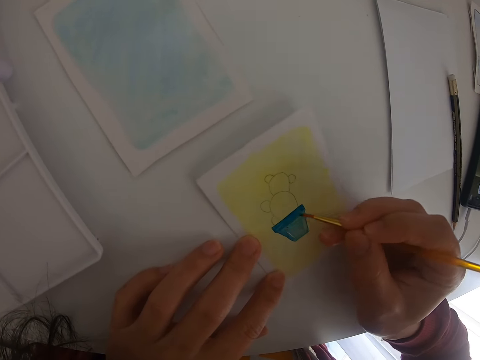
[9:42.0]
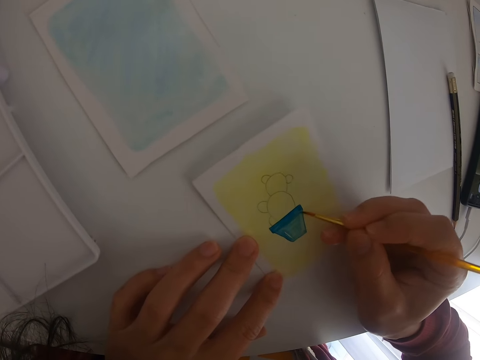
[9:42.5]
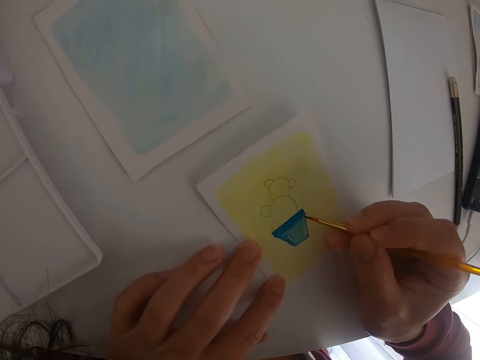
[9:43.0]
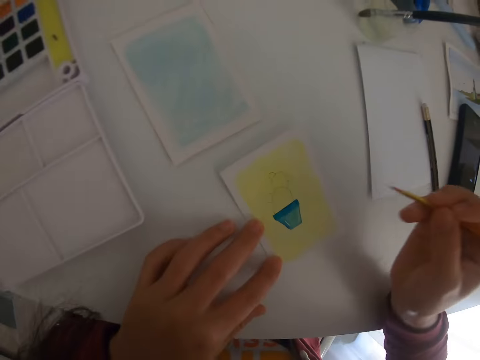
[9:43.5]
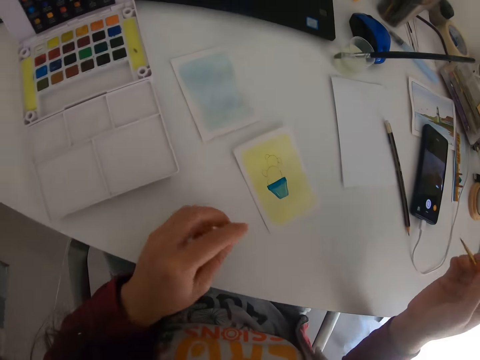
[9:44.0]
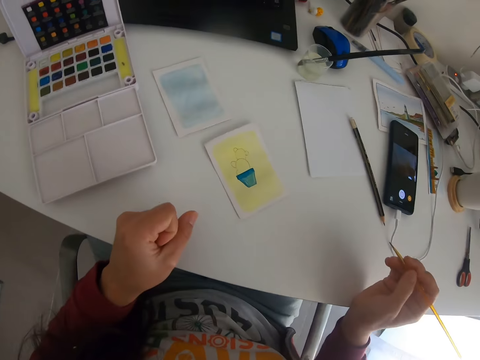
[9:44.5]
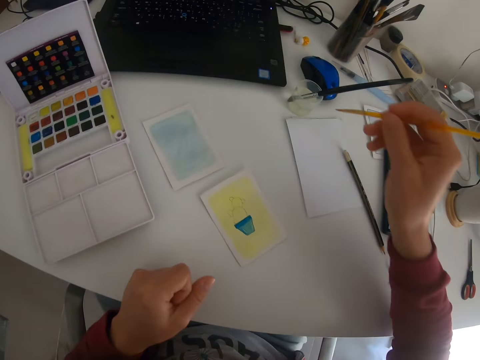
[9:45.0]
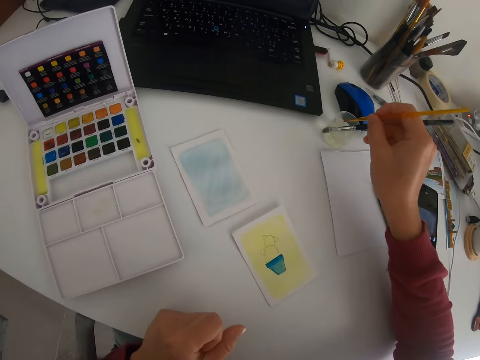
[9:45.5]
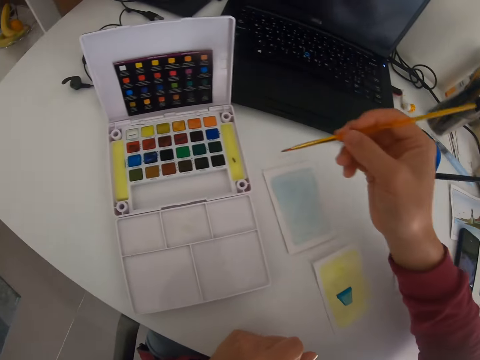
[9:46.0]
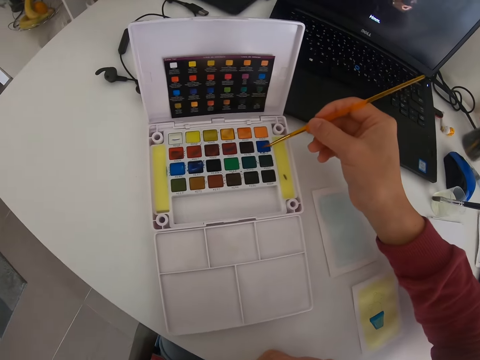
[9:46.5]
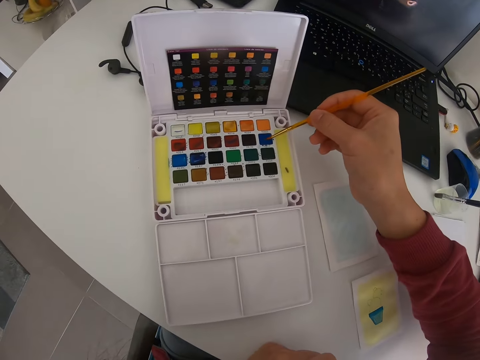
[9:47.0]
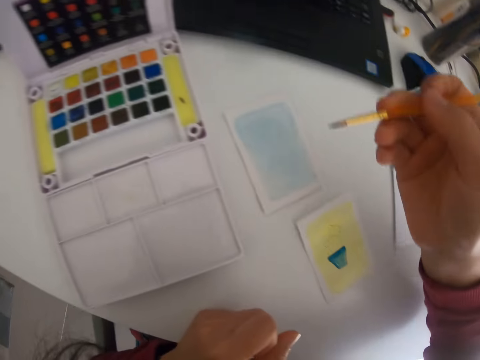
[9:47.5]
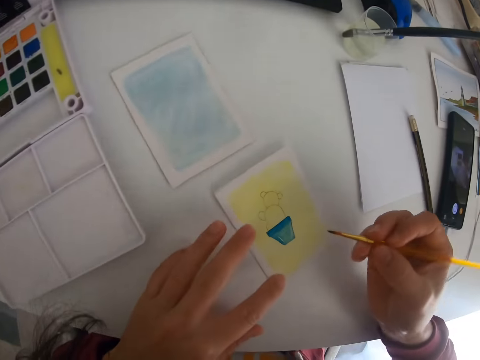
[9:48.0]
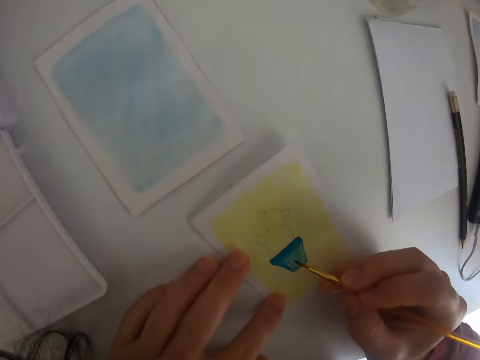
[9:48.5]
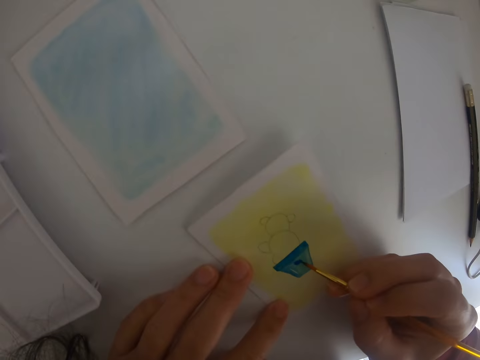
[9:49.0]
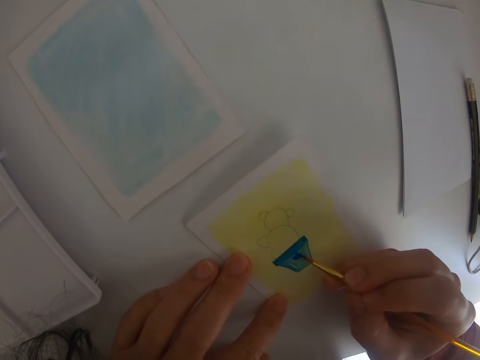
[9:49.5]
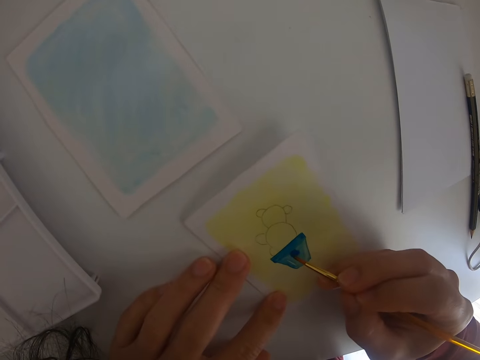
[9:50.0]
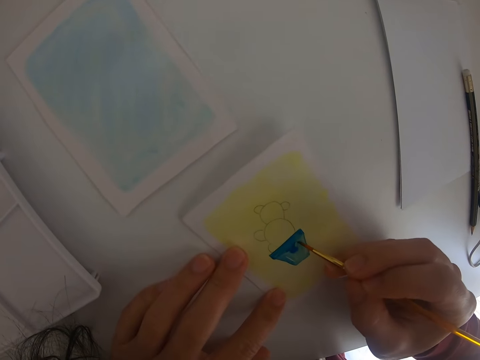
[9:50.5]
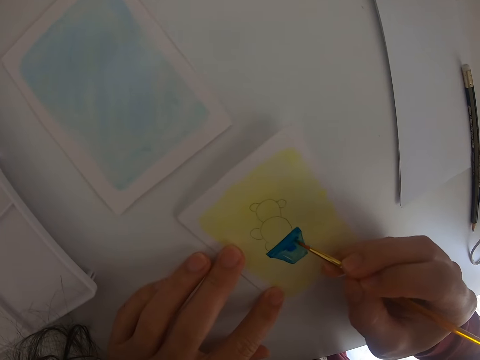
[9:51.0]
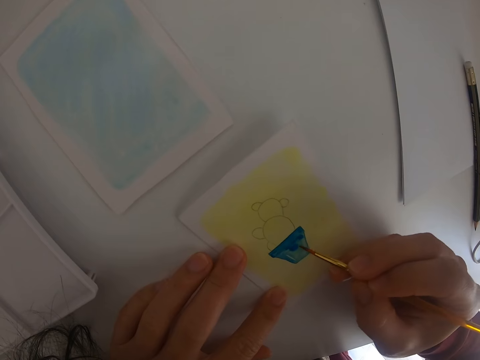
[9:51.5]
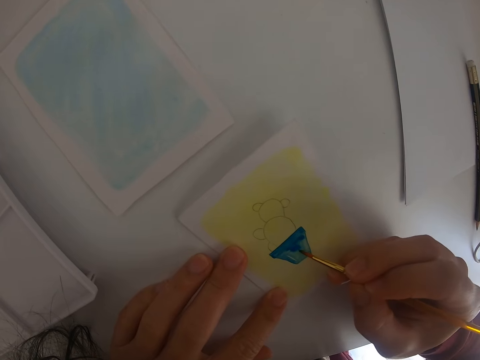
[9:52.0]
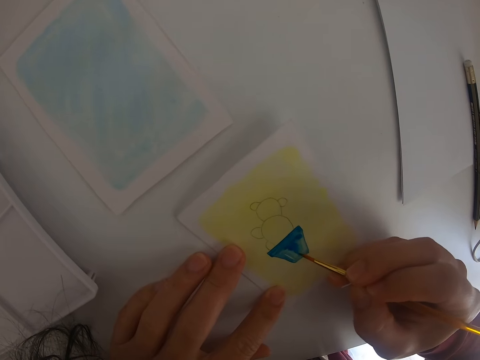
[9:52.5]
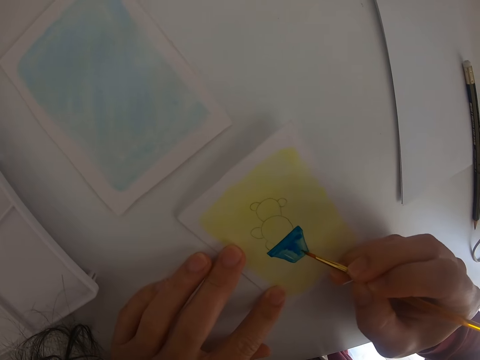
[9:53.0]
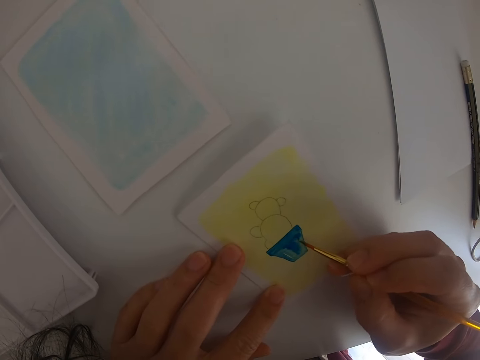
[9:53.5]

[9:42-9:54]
The camera wearer stops painting. He lifts the right hand. He moves the paint brush. He moves his right hand. He dips the paint brush in the water. He moves the paint brush. He dips the painting brush in the blue paint. He rubs the paint brush in the paint. He moves the paint brush. He paints a drawing on a piece of paper.

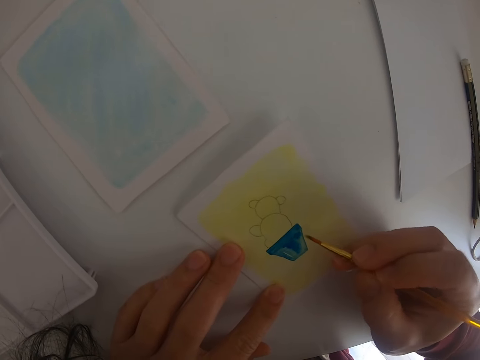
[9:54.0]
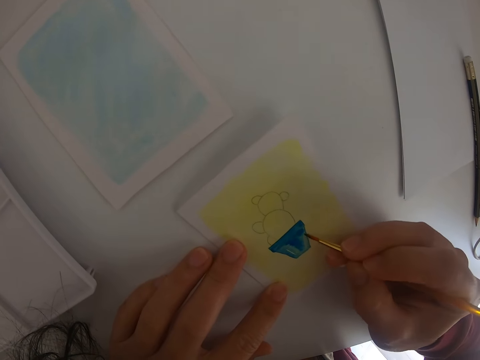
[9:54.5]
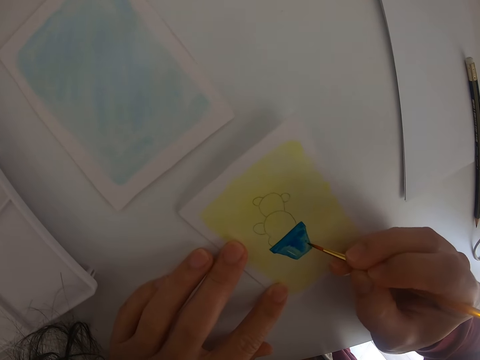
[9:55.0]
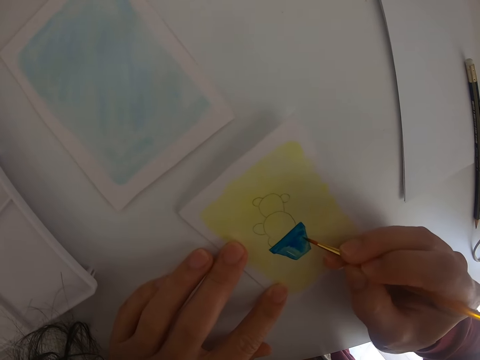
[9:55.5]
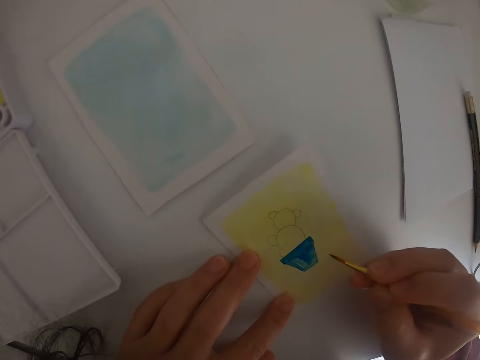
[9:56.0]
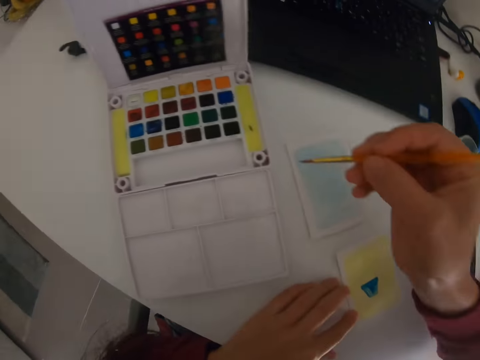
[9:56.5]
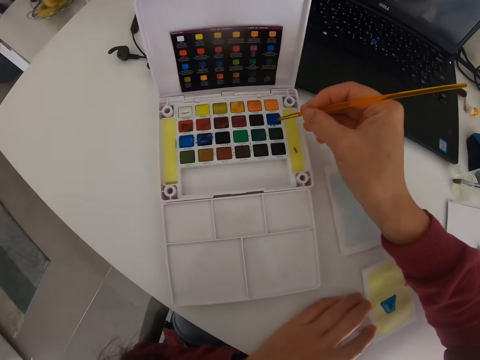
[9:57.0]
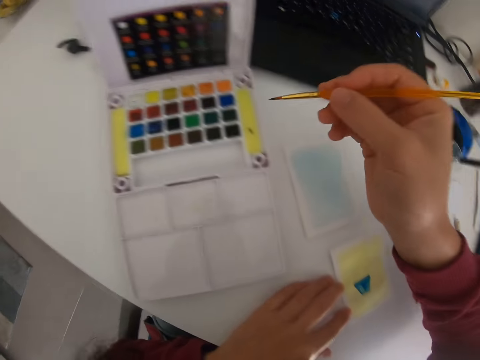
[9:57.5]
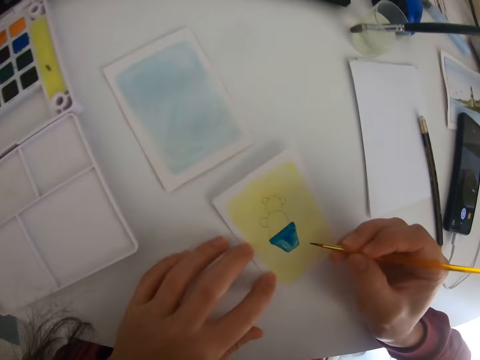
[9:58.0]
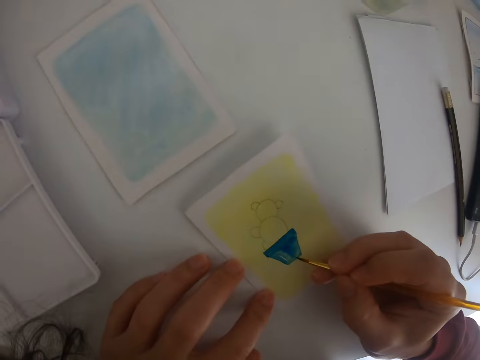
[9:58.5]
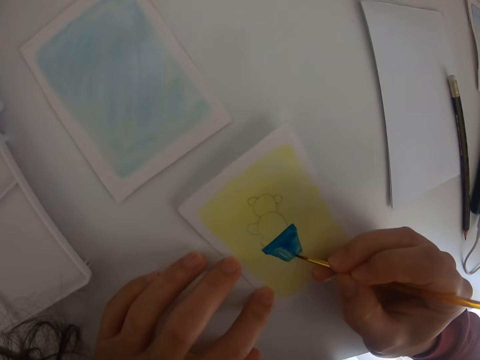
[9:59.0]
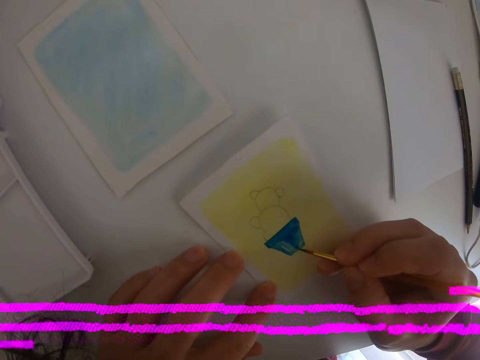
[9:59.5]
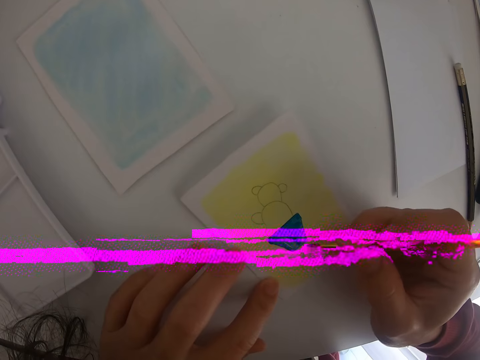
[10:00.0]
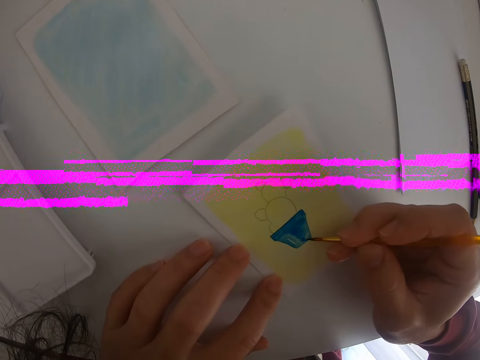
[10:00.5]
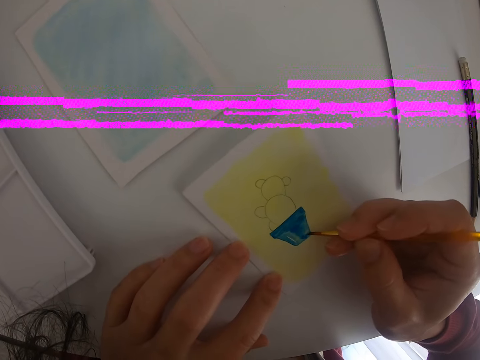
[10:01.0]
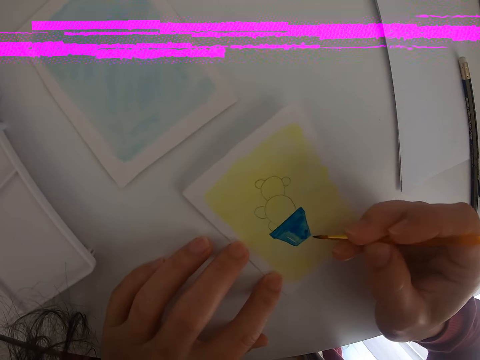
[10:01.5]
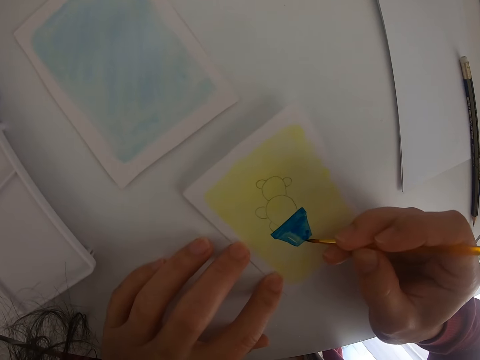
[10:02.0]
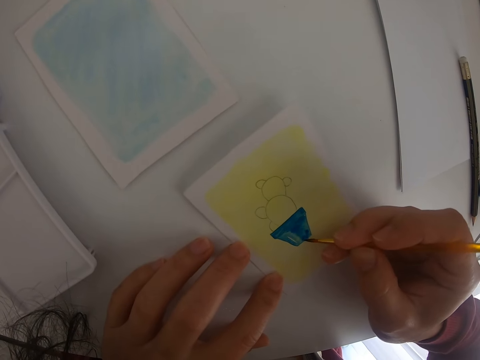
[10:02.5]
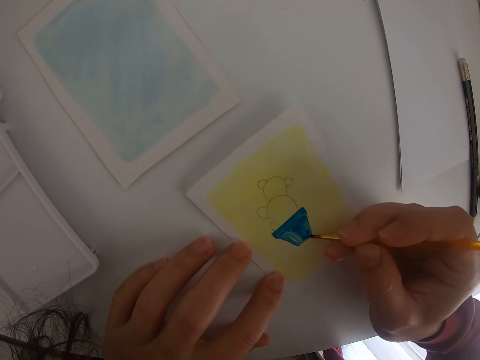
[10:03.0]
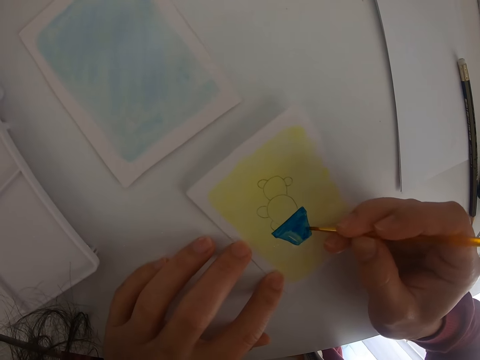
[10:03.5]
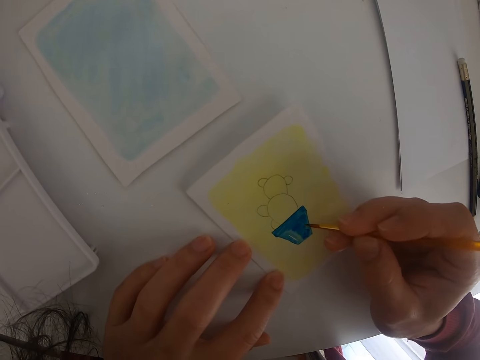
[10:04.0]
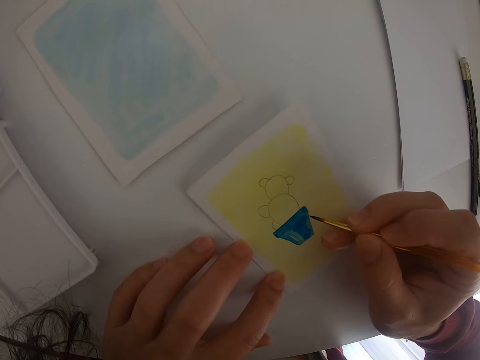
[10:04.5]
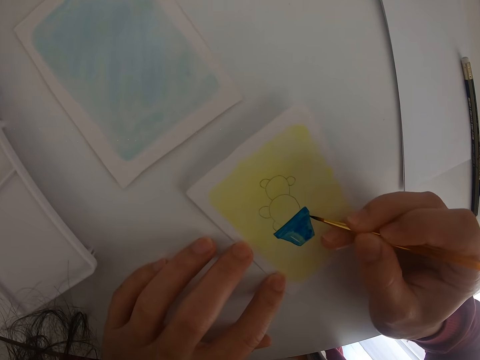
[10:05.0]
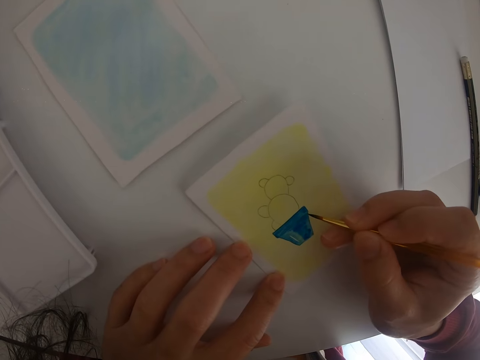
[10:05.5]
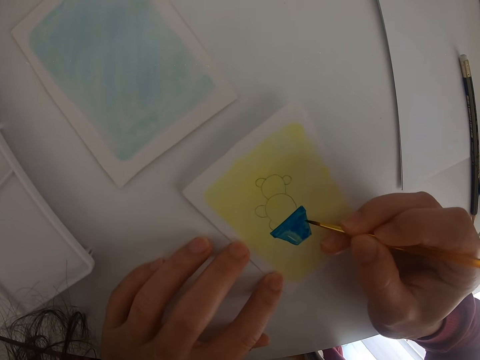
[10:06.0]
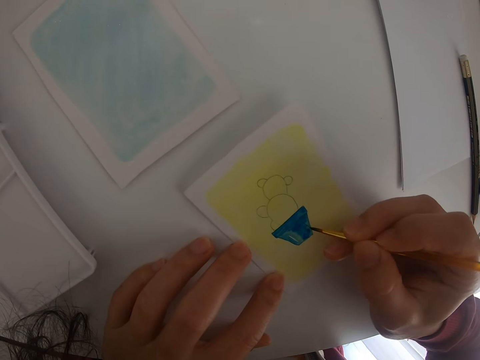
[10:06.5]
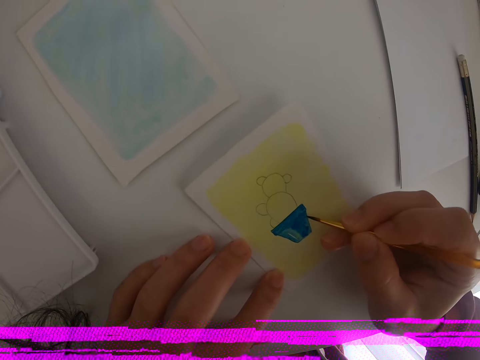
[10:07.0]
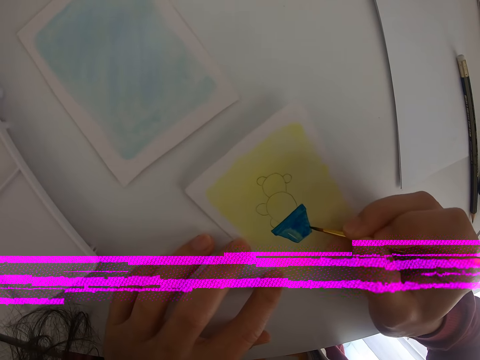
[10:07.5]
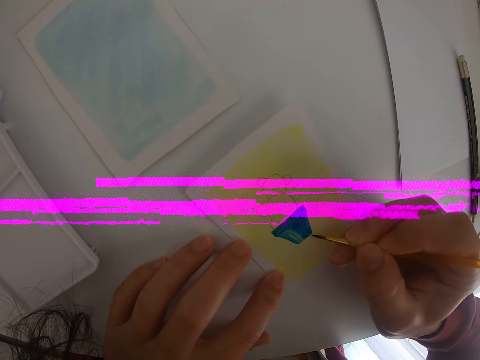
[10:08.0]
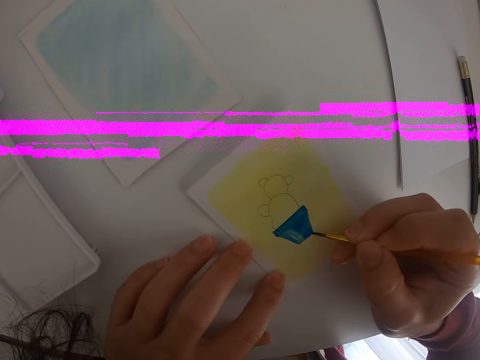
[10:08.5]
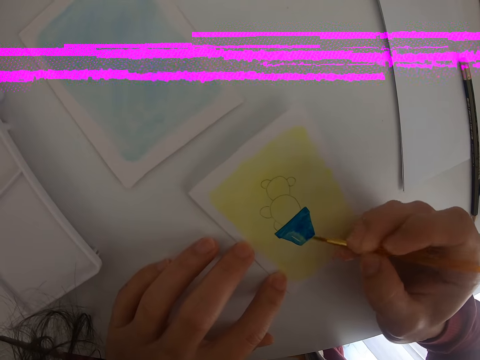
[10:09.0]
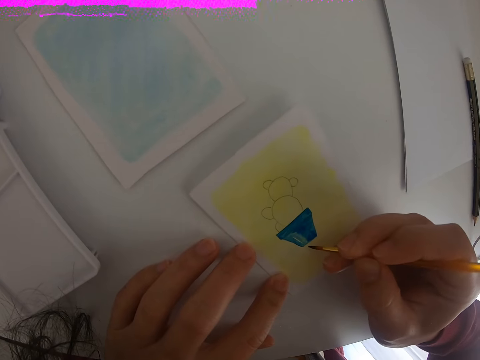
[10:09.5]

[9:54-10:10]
The camera wearer moves the paint brush. They dip the painting brush in the blue paint. They rub the paint brush in the paint. They move the paint brush. They paint a drawing on a piece of paper.
